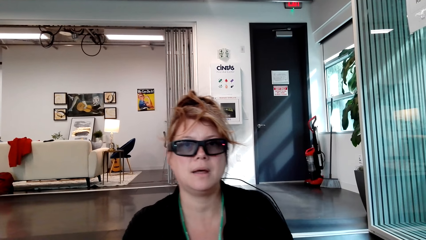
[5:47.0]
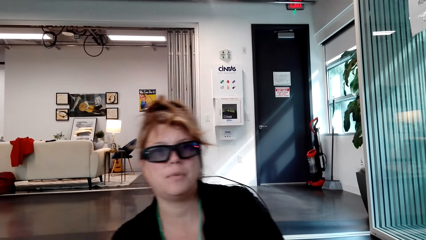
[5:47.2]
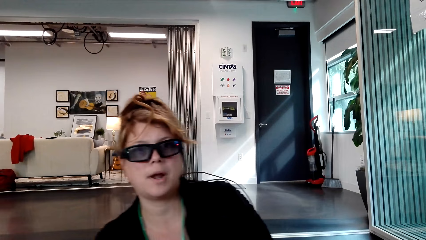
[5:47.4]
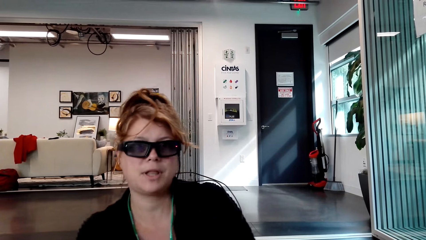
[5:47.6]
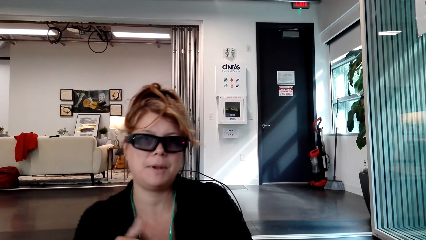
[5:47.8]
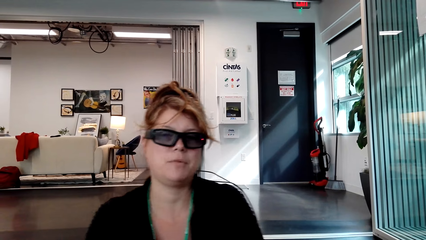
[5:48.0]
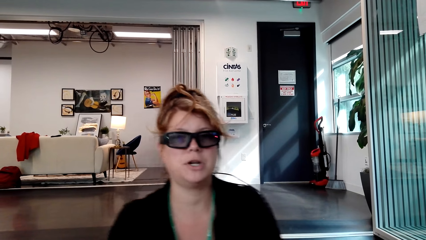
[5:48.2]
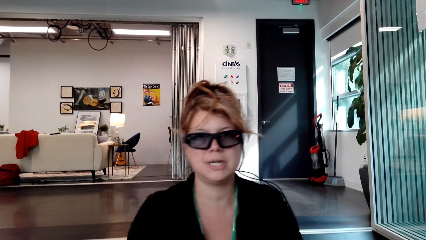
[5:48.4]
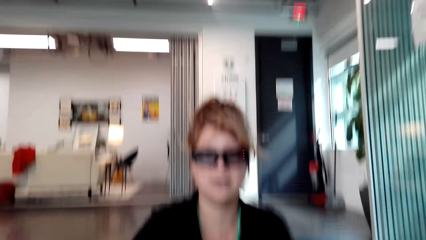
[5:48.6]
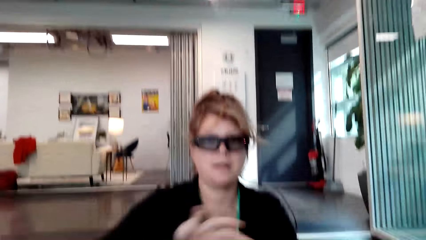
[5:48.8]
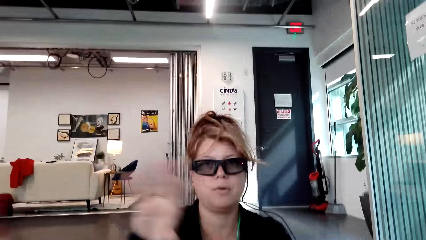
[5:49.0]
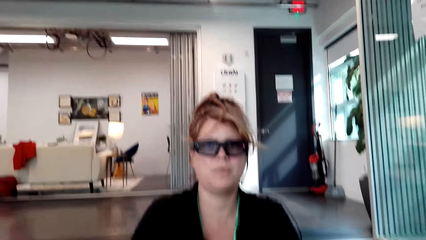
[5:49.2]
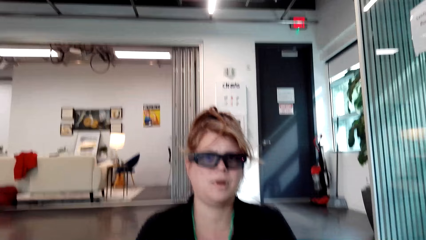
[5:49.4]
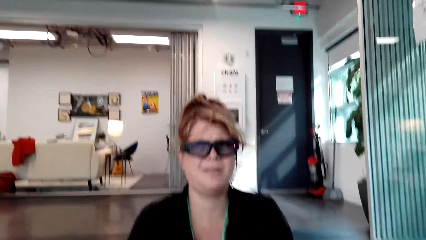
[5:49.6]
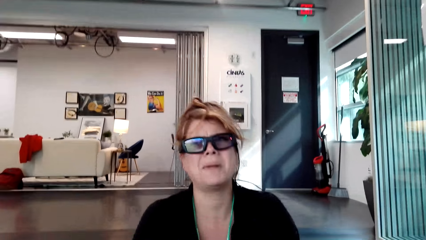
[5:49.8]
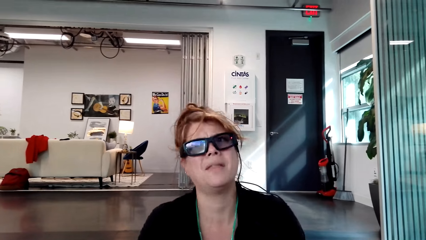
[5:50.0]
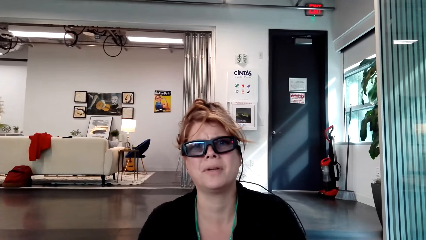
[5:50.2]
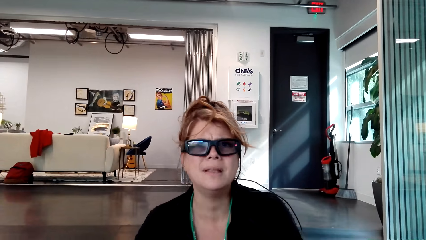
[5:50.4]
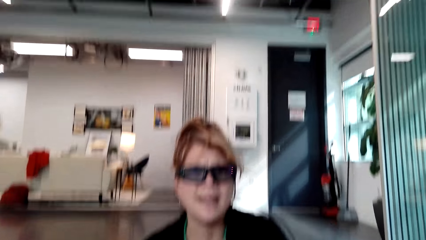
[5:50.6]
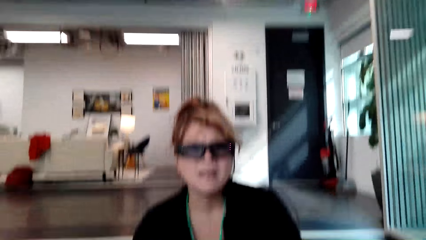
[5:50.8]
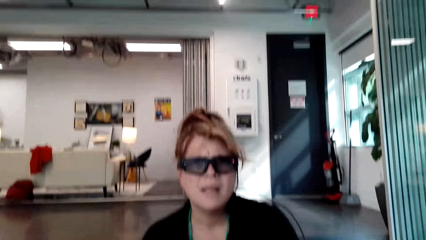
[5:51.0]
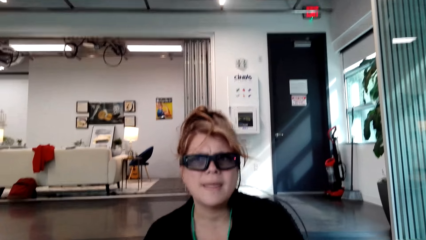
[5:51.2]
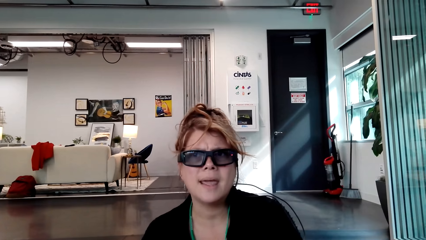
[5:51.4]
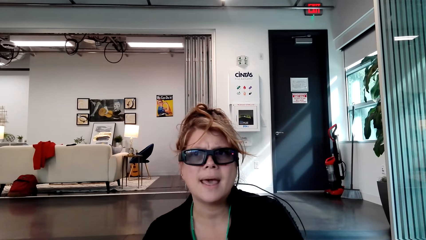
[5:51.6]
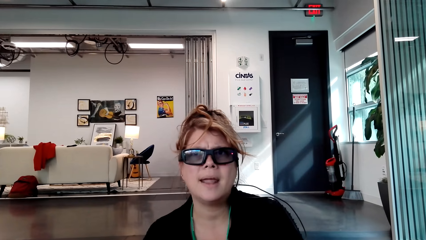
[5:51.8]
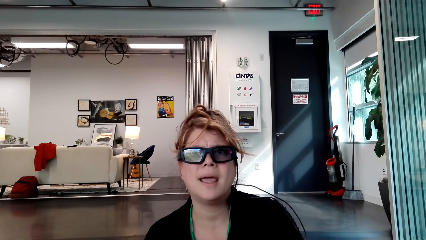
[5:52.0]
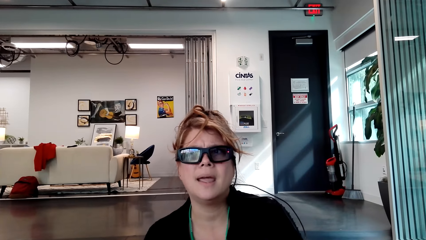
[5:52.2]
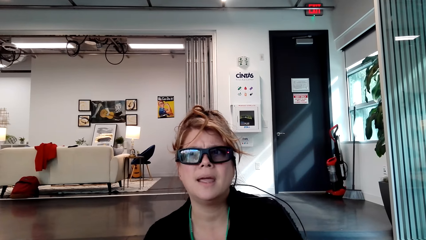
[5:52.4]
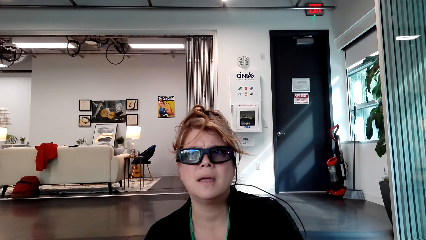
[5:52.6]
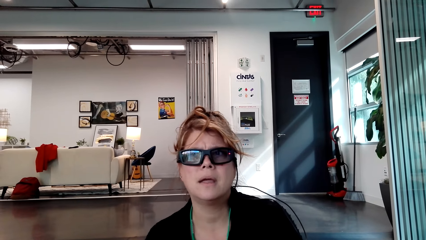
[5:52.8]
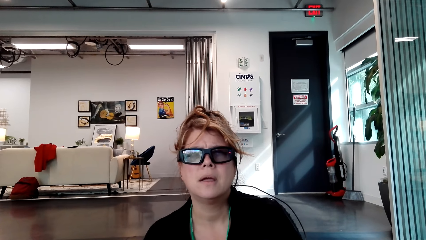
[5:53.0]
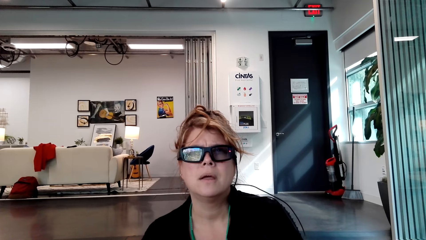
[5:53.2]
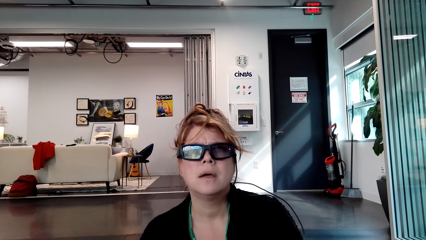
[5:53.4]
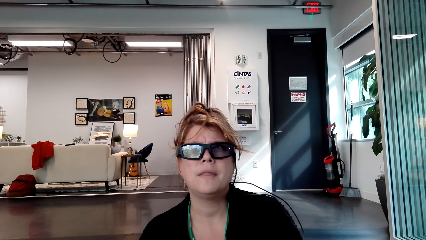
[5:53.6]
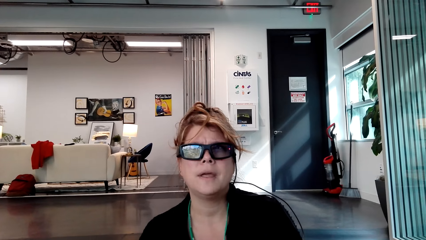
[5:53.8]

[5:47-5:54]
A woman moves the hand.

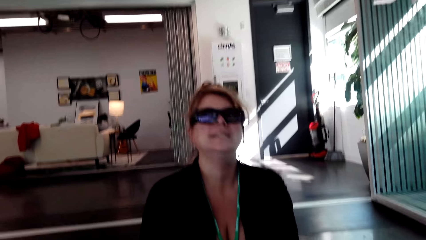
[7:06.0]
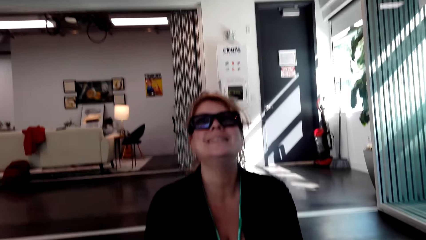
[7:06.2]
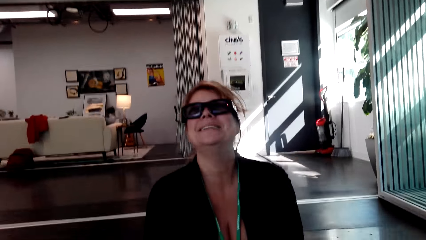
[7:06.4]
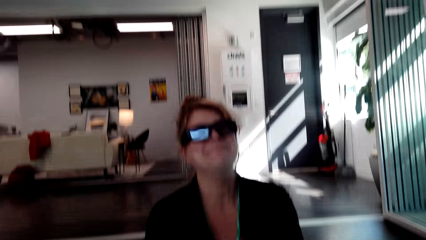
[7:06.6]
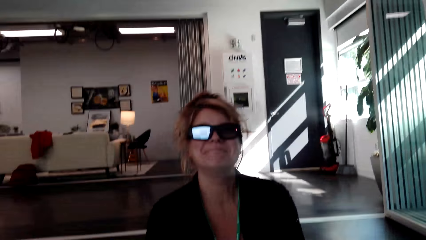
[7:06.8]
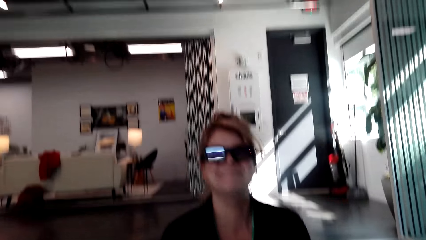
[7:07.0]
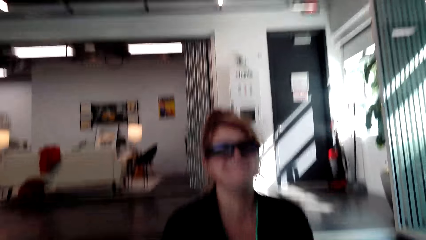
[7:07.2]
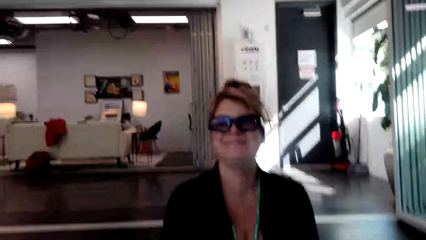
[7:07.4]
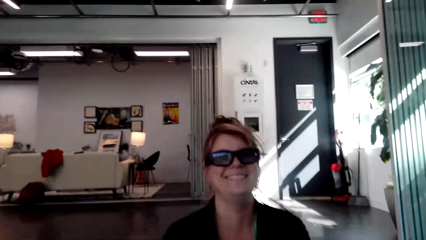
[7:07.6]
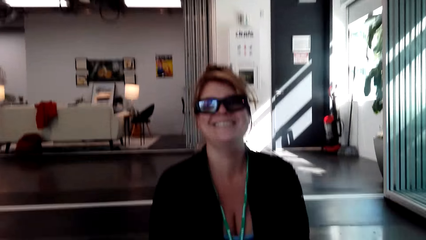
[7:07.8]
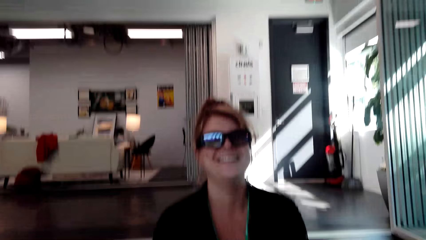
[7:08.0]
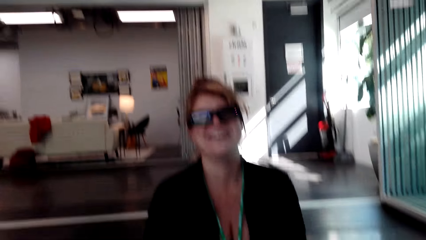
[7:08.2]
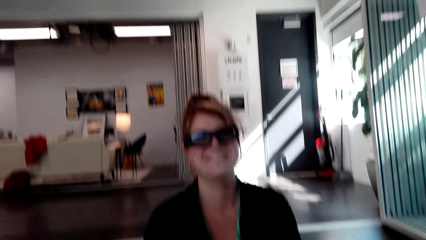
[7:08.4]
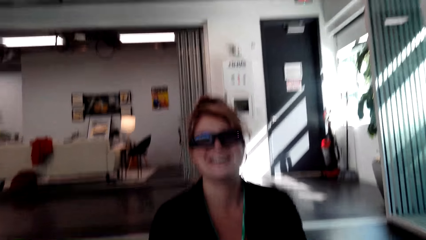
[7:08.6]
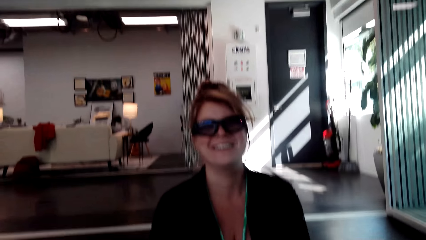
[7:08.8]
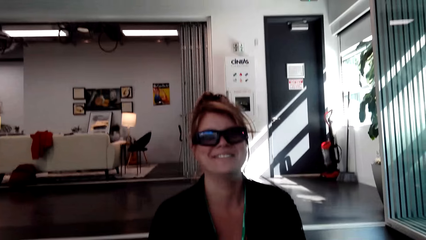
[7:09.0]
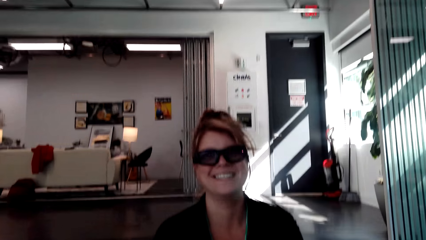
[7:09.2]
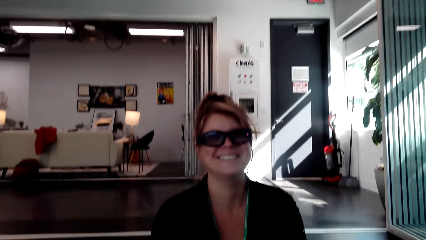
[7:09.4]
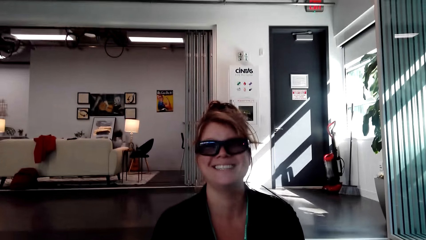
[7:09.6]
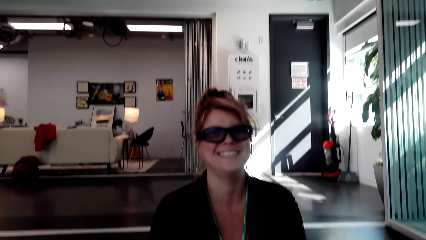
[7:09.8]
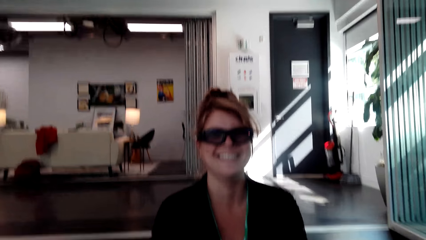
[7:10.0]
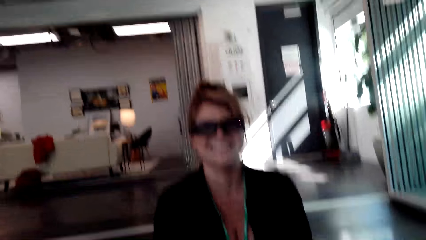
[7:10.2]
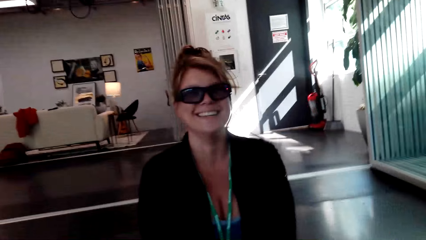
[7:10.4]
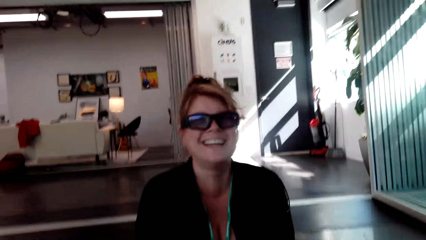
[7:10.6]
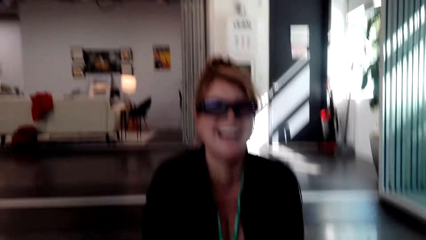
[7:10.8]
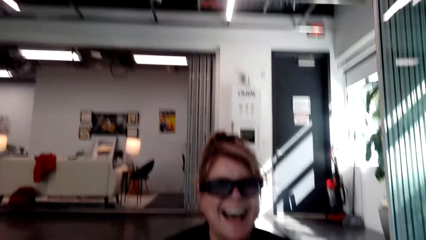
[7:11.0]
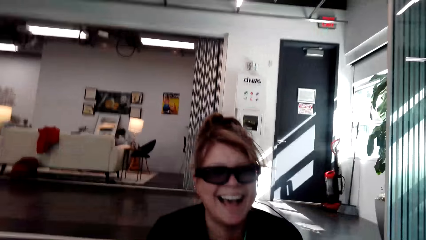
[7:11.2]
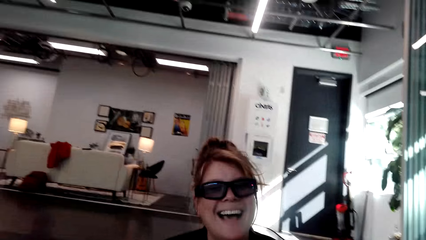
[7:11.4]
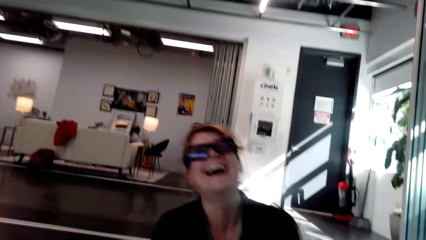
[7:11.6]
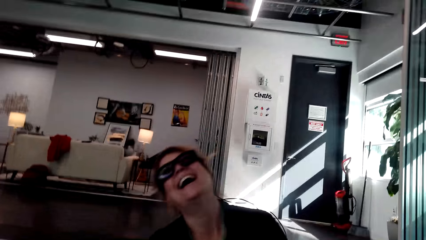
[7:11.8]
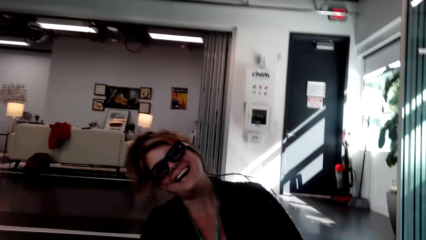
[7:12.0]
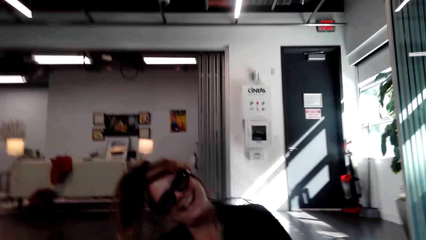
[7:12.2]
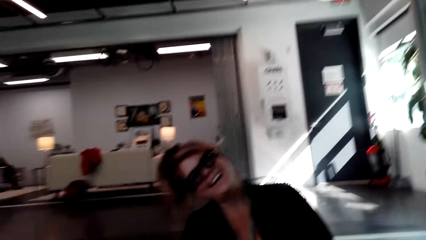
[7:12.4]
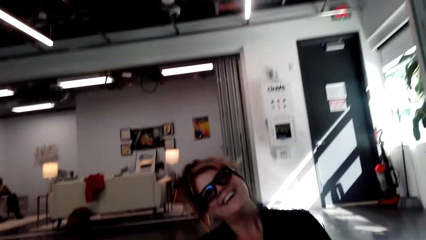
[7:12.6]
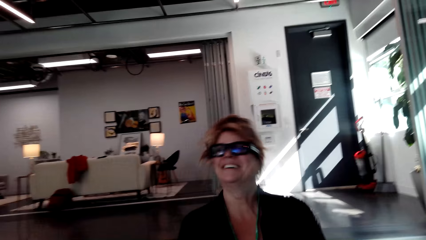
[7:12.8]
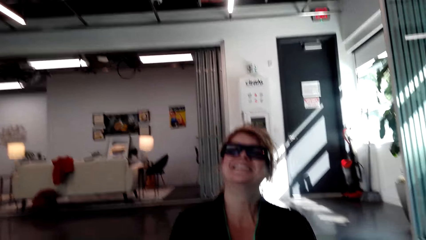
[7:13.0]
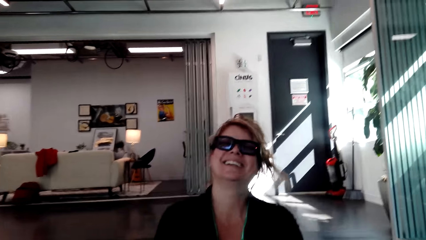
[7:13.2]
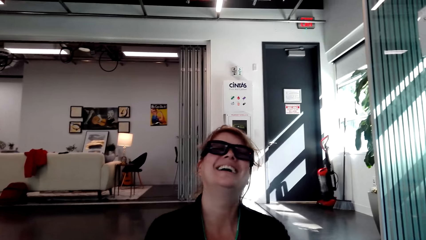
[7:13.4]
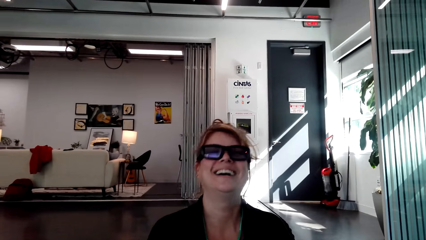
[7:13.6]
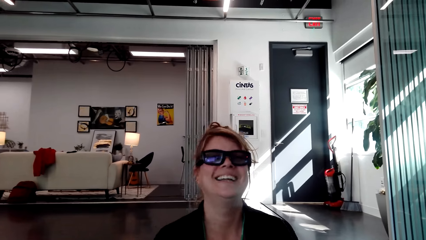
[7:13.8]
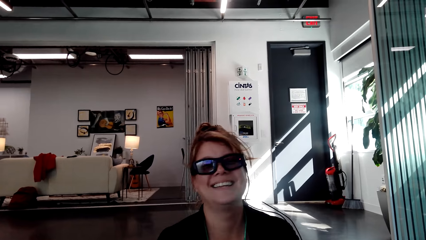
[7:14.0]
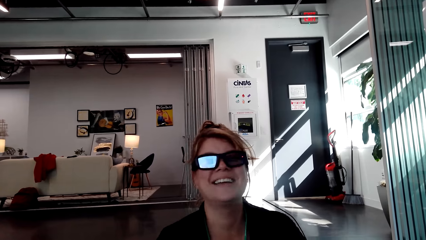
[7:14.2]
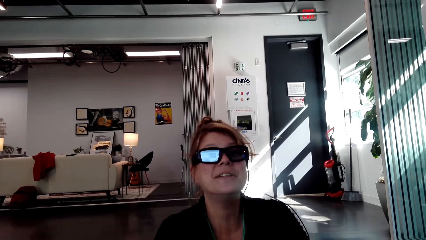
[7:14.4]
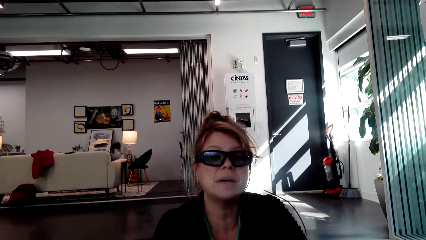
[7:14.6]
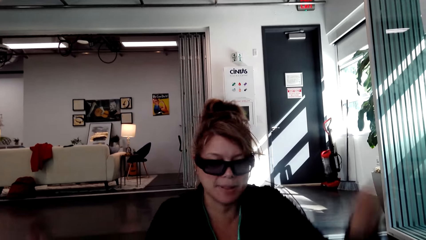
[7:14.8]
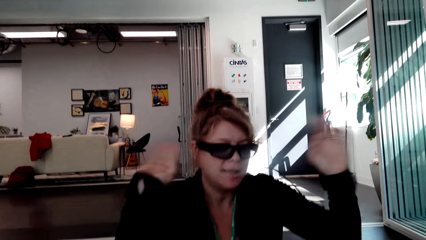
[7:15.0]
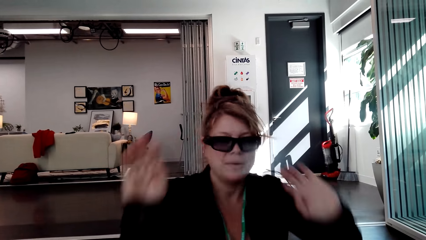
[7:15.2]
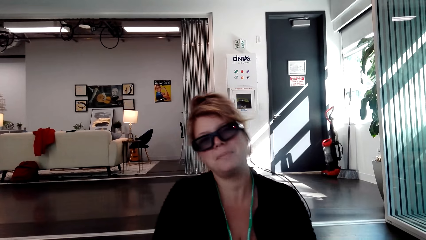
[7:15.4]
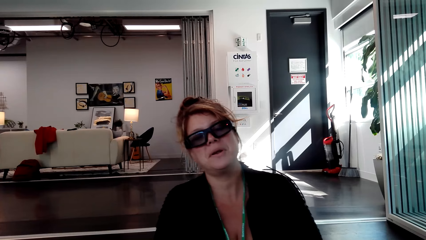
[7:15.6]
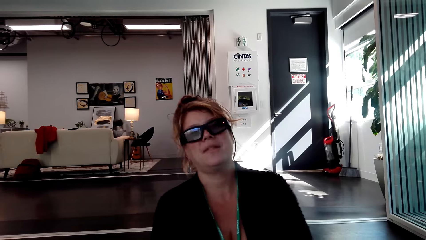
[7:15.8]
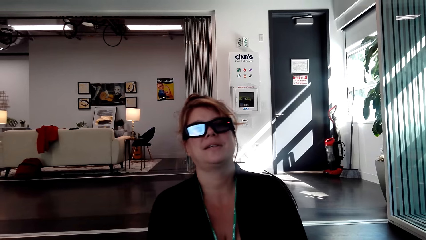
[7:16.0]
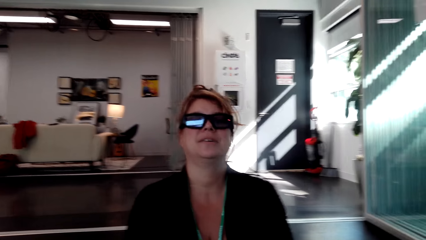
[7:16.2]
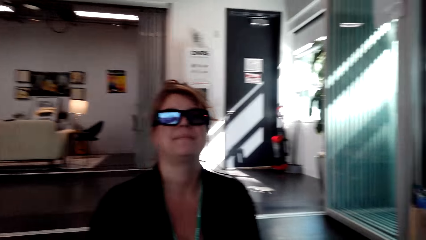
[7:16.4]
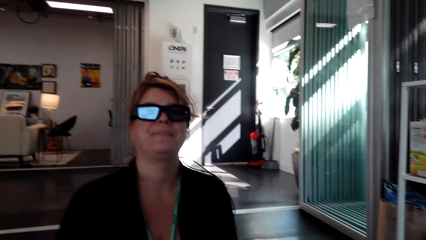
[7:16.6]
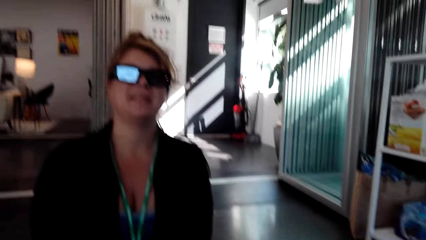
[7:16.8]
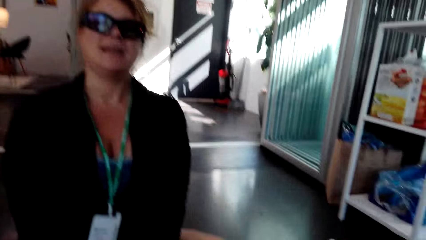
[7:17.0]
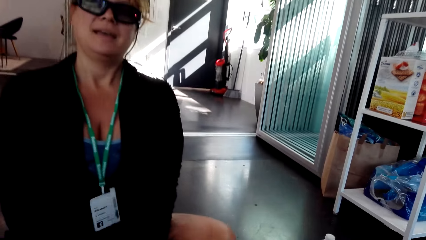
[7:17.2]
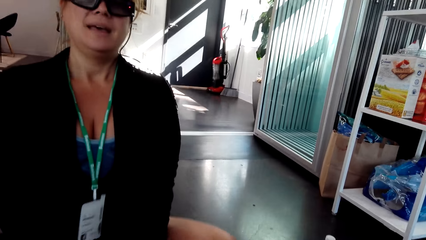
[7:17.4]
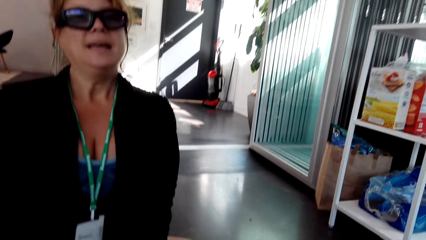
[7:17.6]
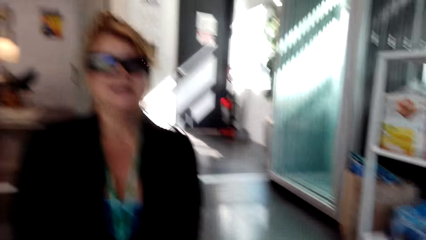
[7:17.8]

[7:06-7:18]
A woman nods the head. The camera wearer converses with the woman. The woman raises the hand.
